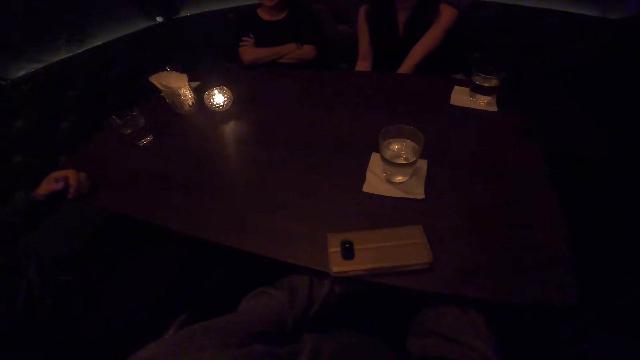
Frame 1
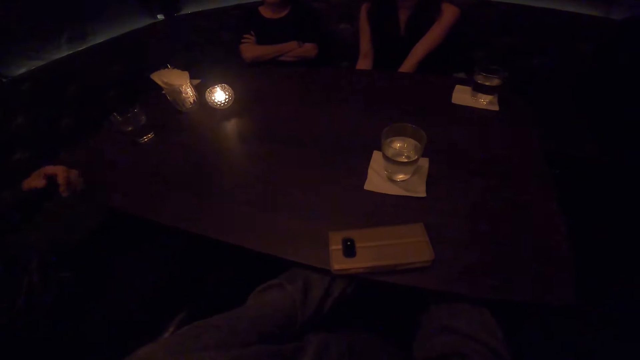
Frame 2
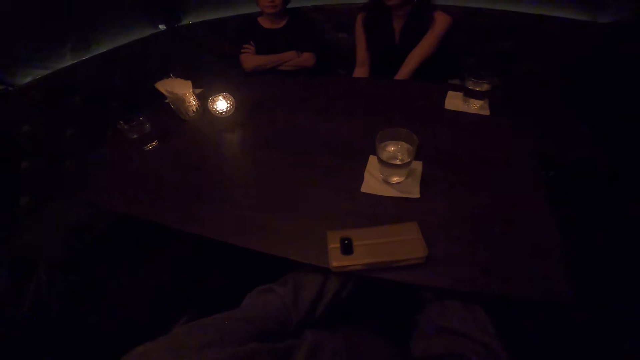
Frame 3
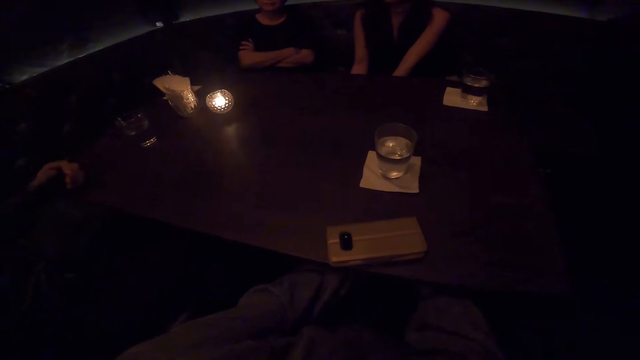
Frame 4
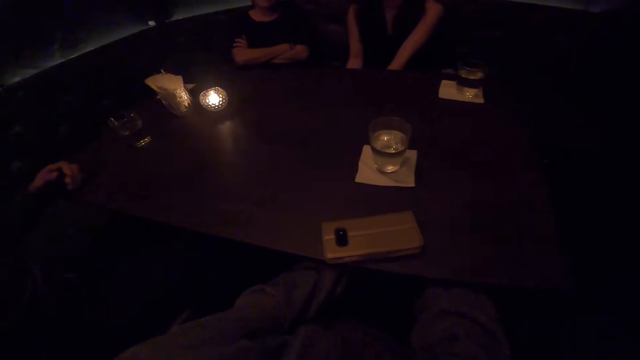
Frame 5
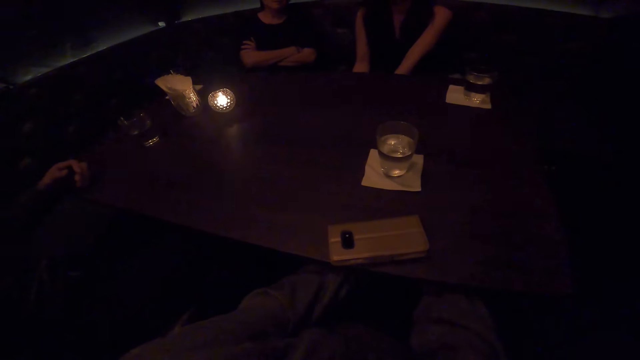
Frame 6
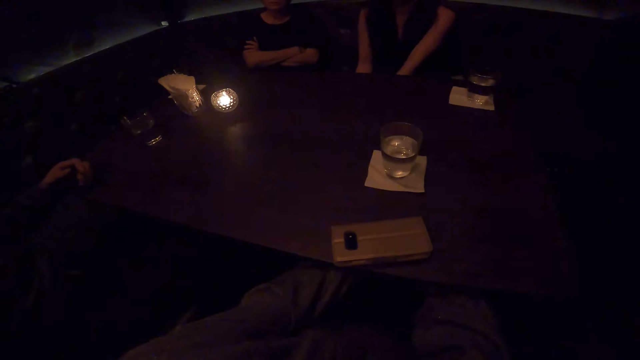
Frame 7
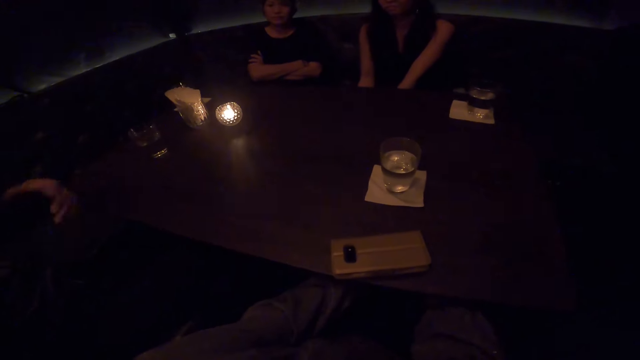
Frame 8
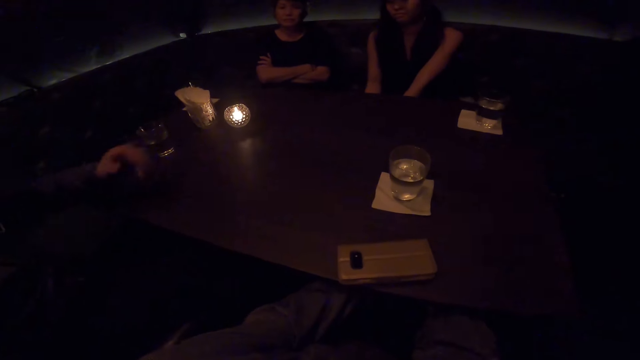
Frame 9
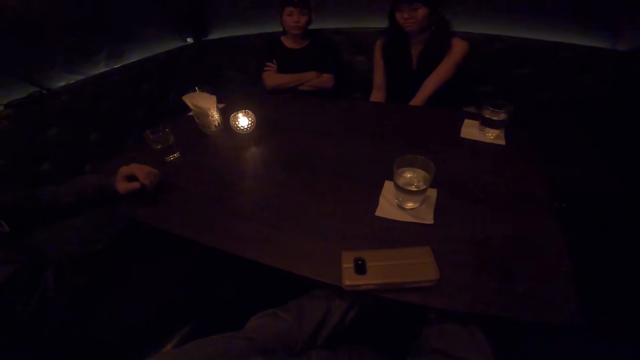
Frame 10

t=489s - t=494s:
A person talks to another person.

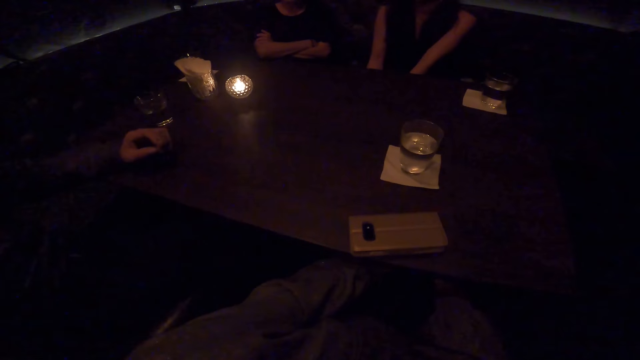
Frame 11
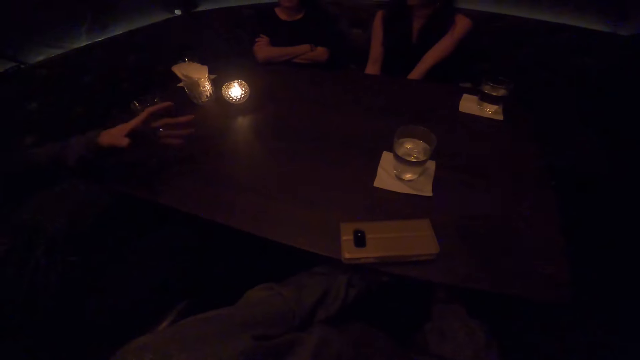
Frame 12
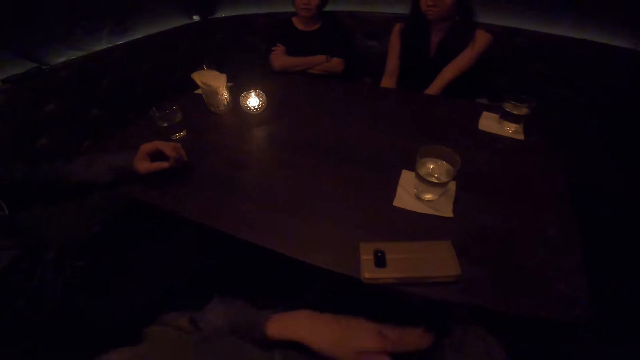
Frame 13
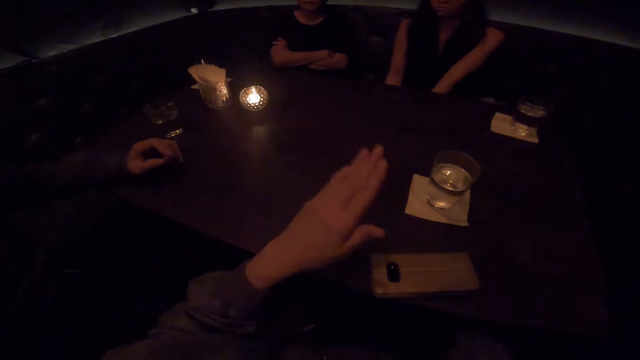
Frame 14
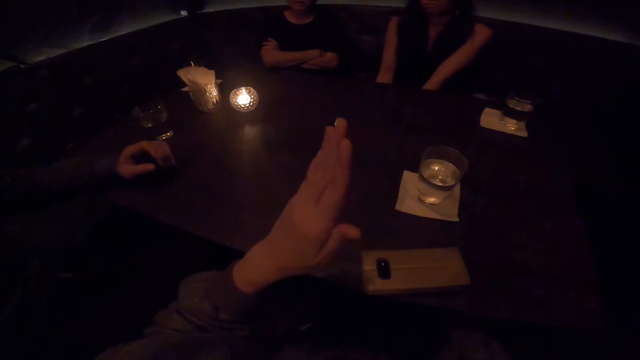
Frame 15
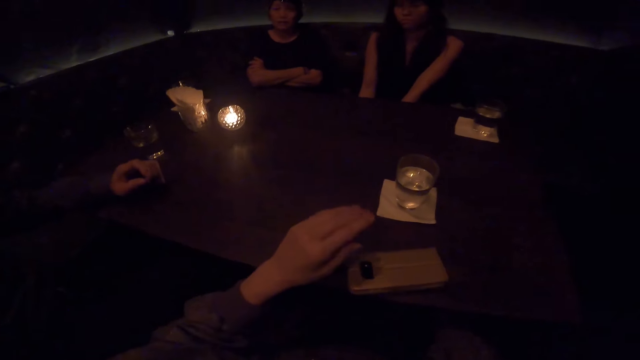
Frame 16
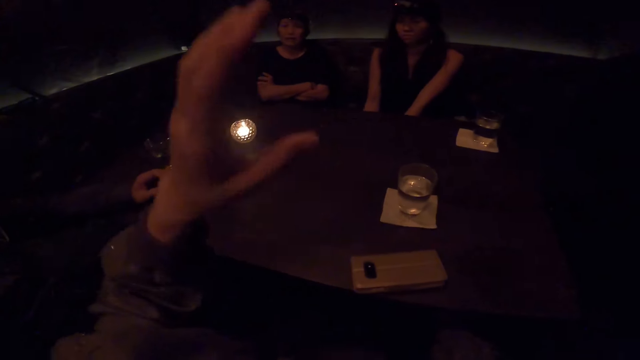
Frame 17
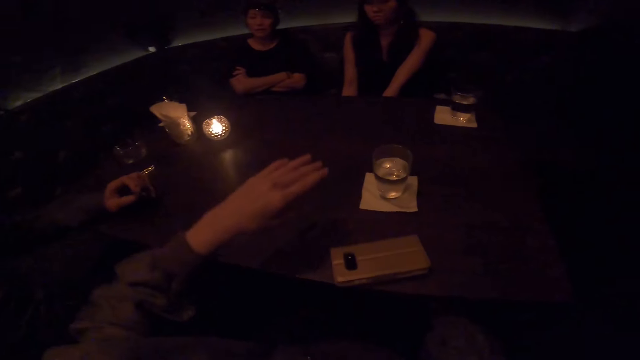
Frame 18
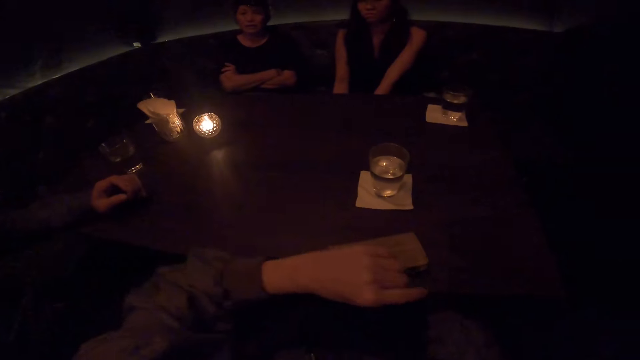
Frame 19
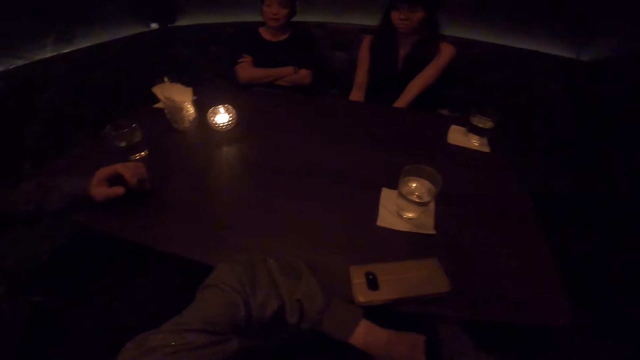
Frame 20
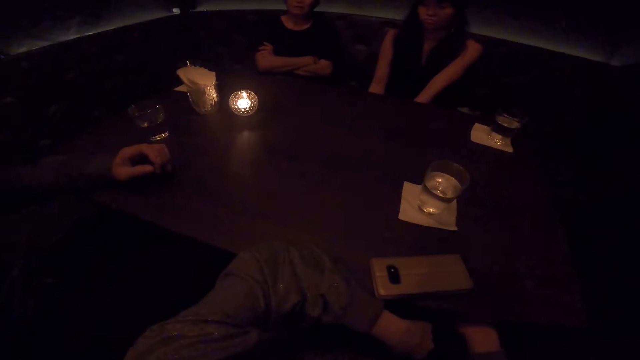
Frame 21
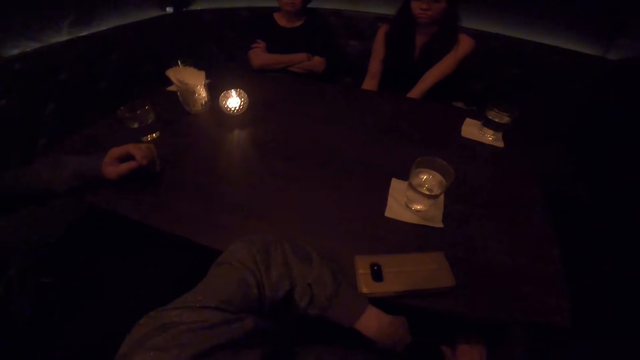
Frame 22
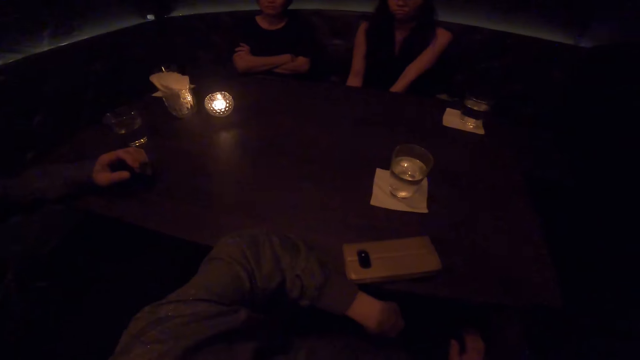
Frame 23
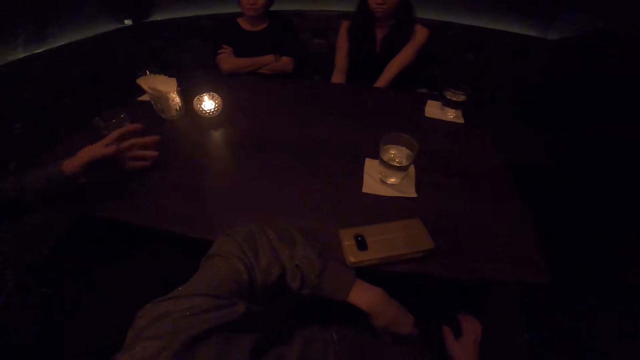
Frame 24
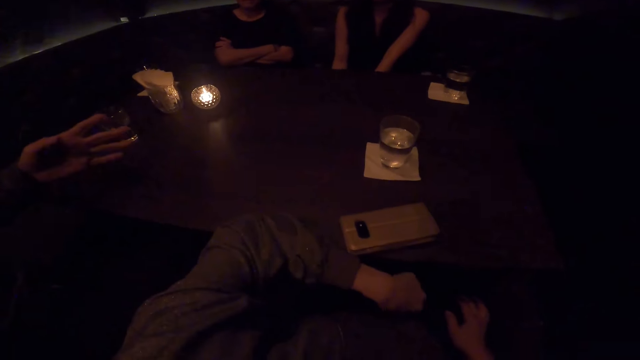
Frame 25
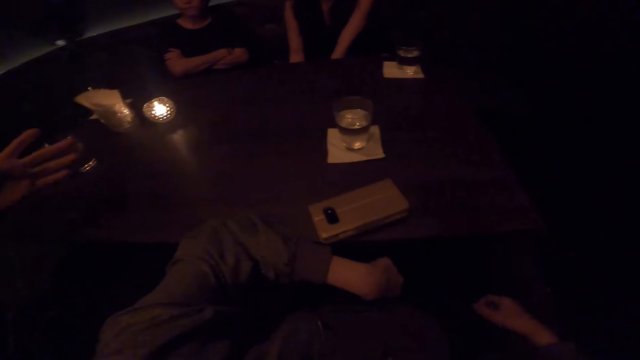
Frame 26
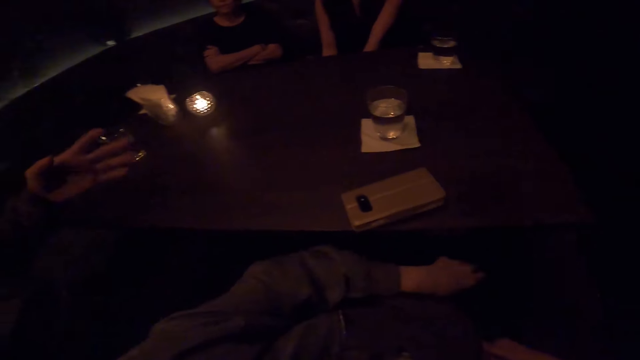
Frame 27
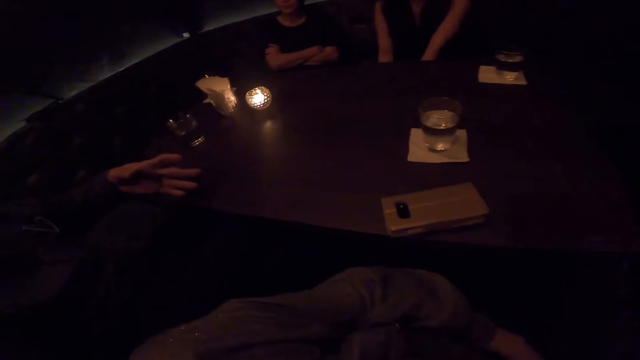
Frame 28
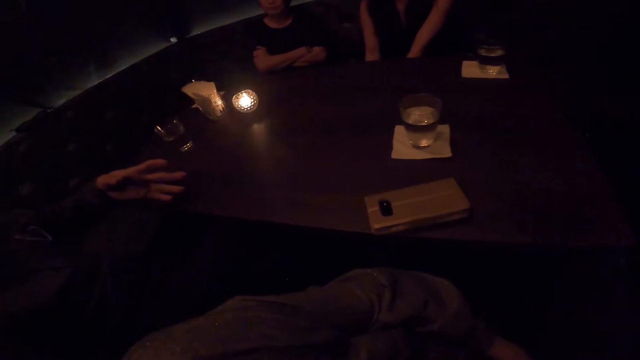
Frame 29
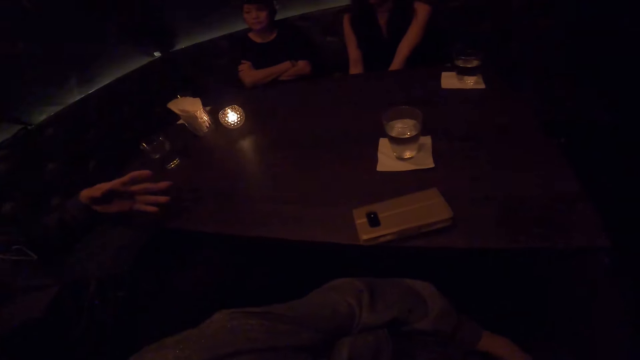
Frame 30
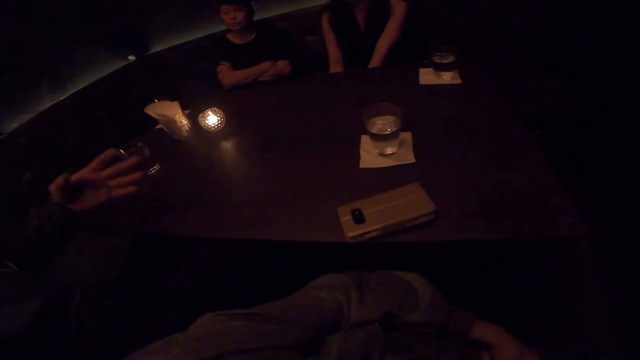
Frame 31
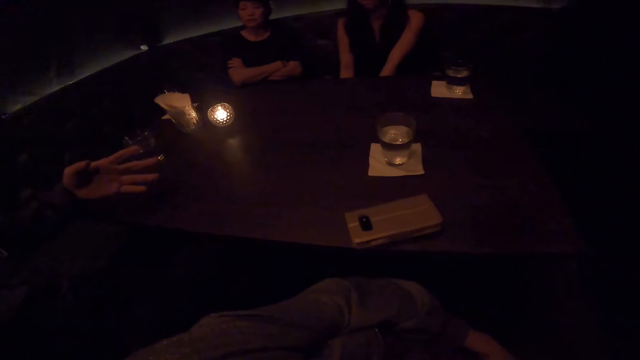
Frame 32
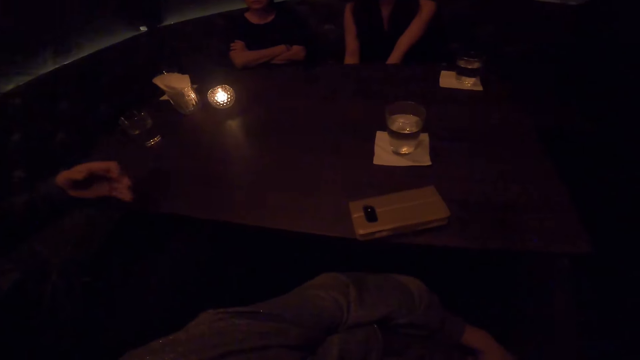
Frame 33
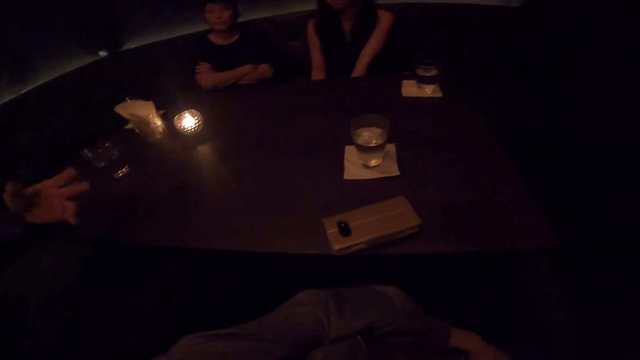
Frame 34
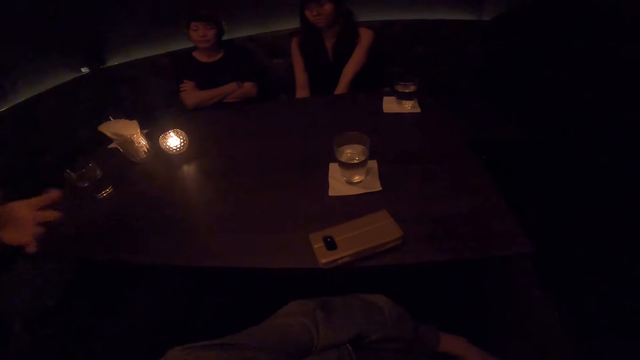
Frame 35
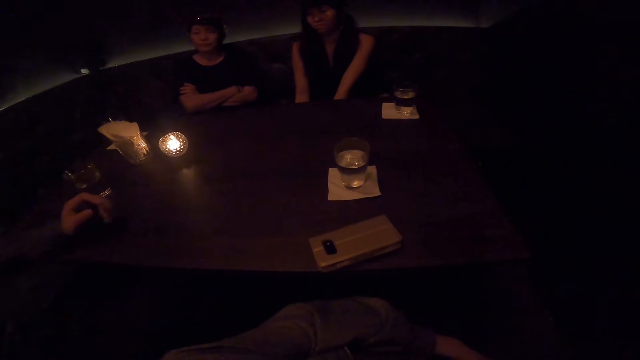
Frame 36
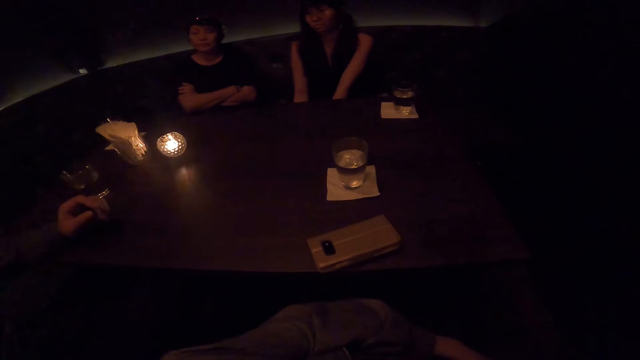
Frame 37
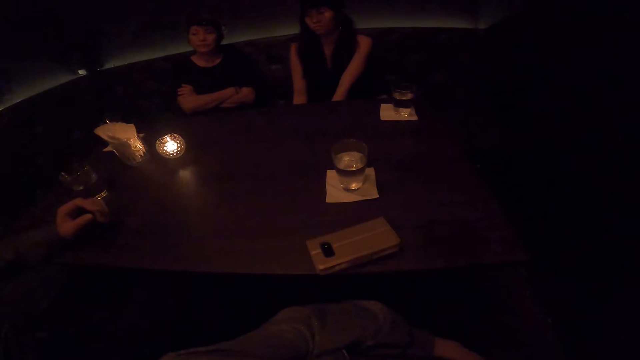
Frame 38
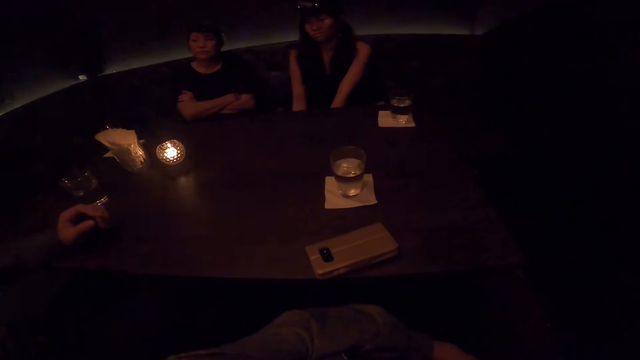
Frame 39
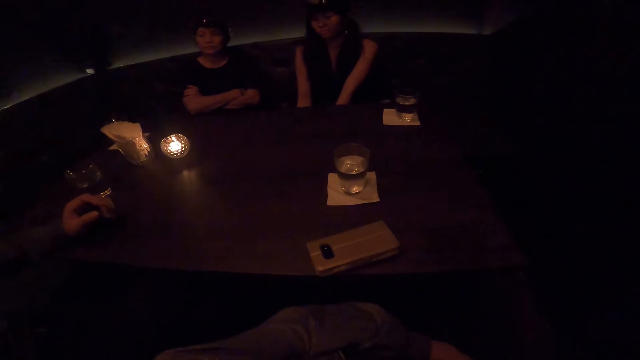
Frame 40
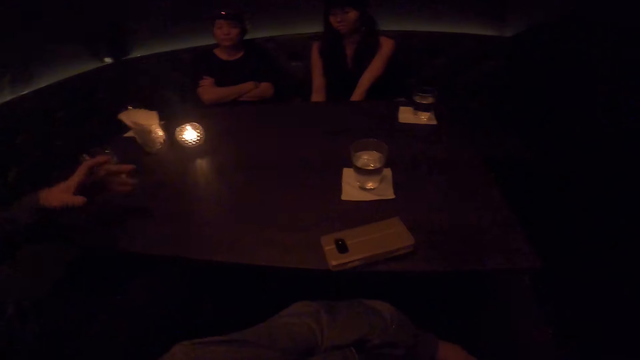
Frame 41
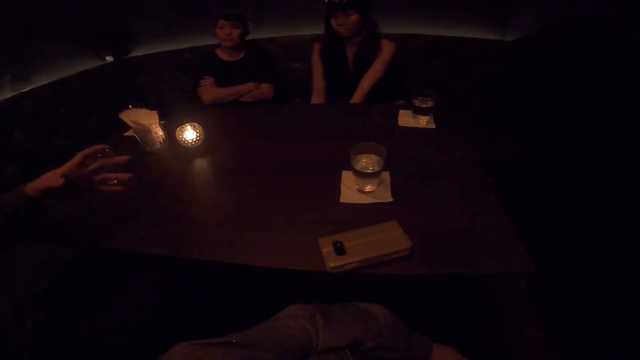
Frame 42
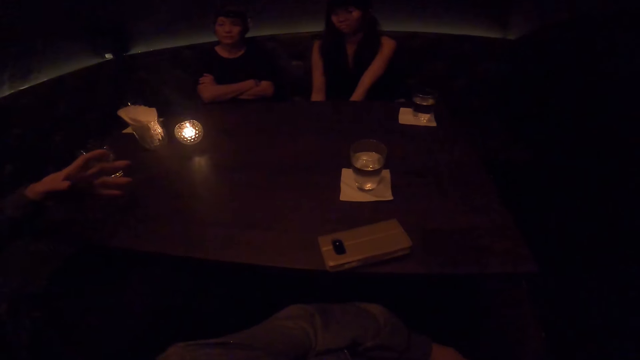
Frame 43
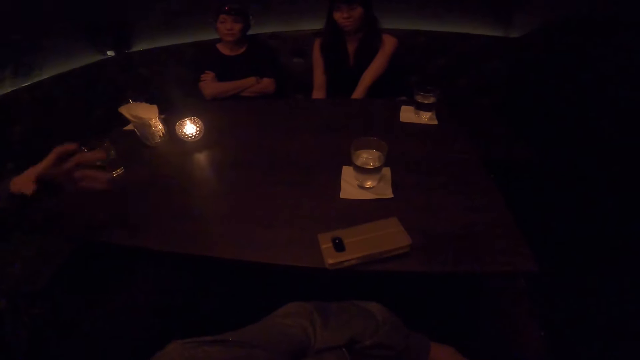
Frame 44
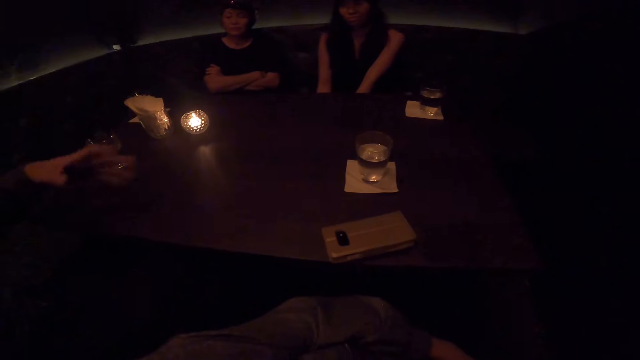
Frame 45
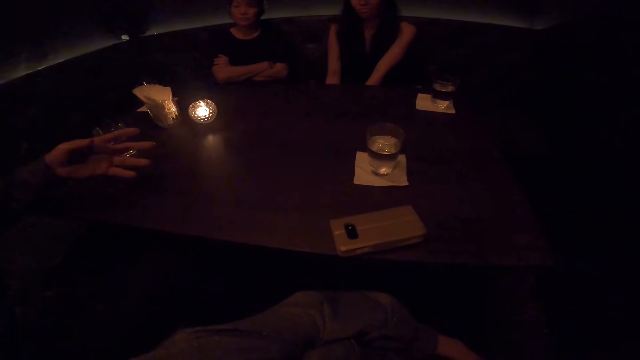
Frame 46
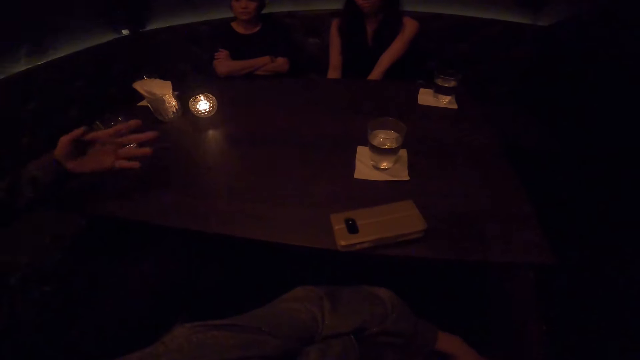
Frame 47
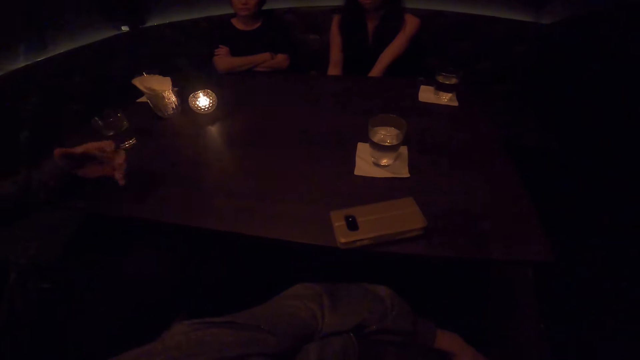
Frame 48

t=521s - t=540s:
The camera wearer interacts with a man, a woman and another woman. They talk to a person. The person talks to the camera wearer.
